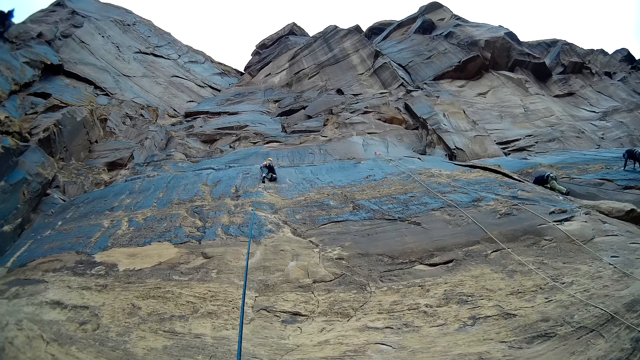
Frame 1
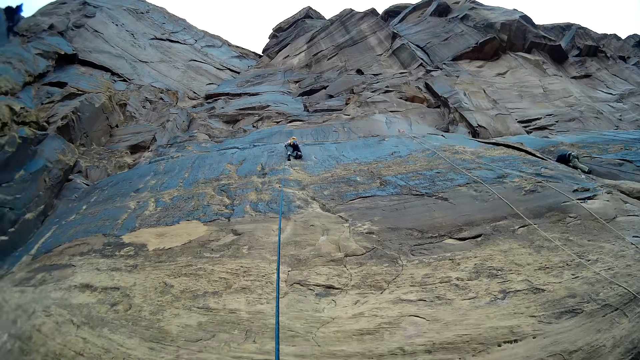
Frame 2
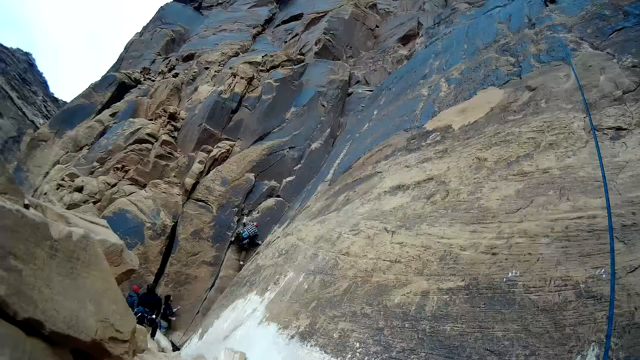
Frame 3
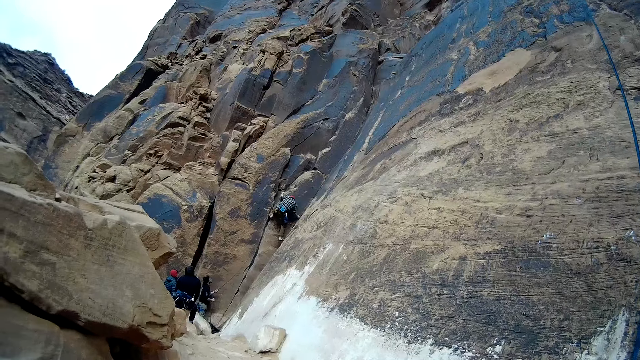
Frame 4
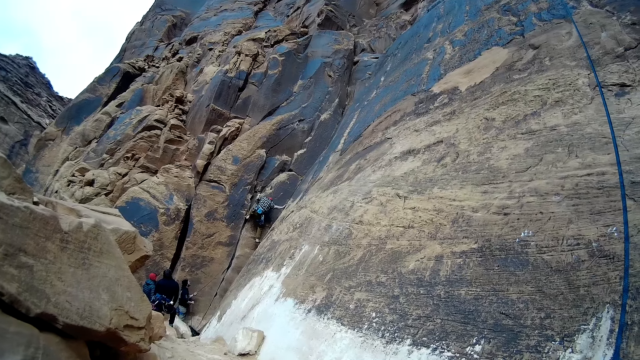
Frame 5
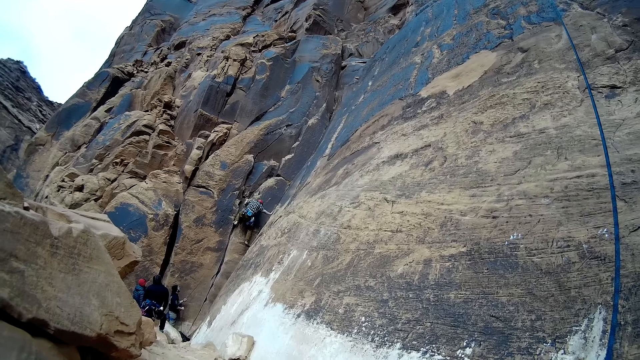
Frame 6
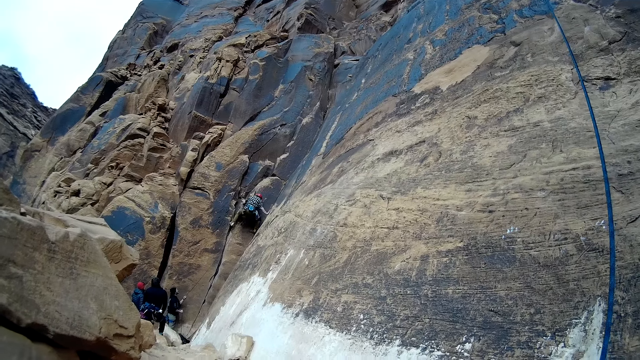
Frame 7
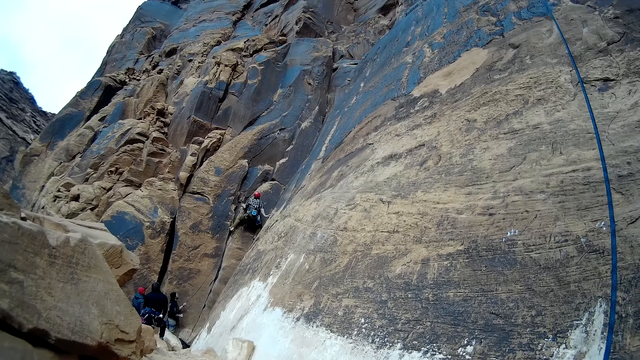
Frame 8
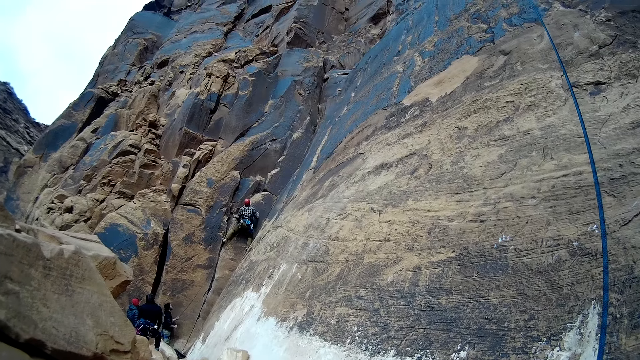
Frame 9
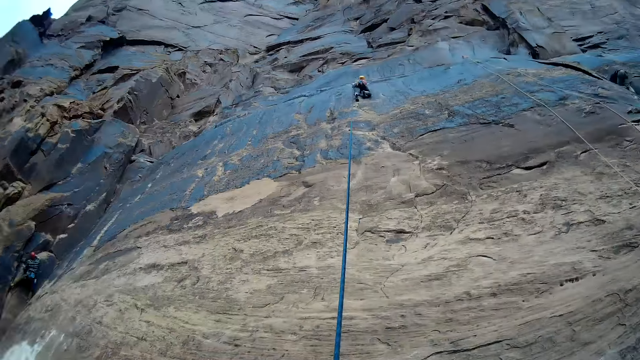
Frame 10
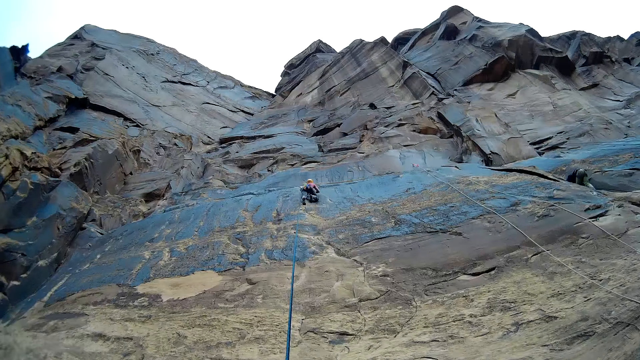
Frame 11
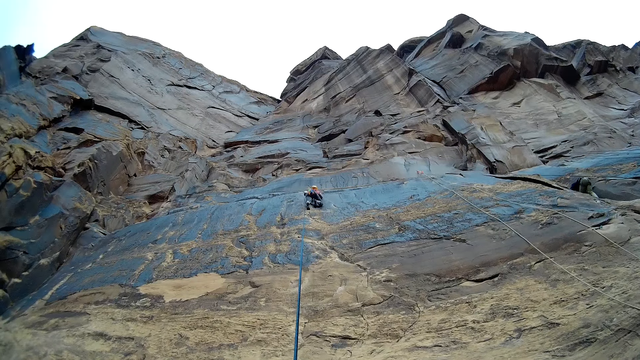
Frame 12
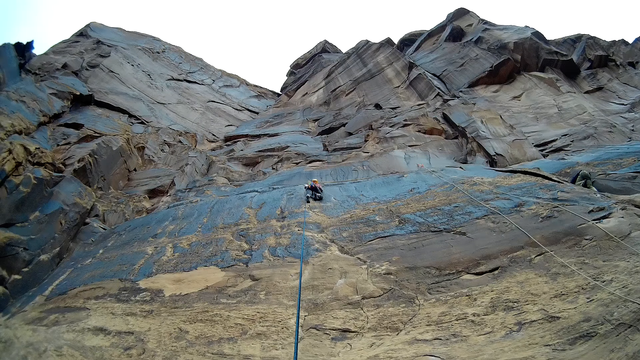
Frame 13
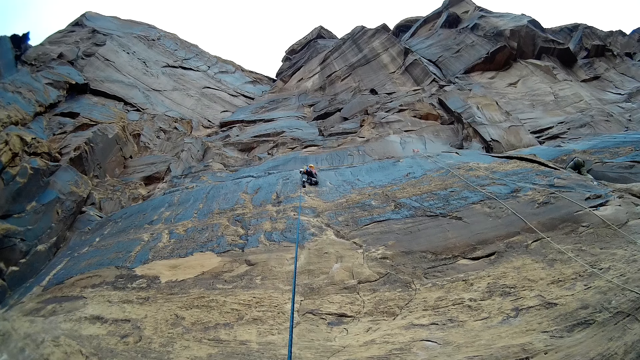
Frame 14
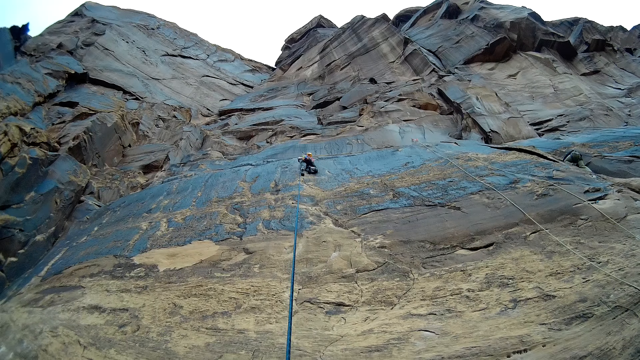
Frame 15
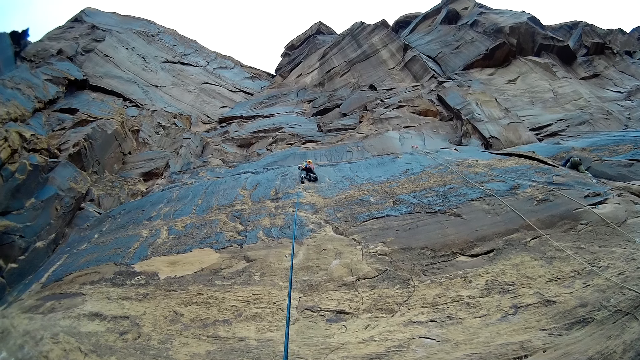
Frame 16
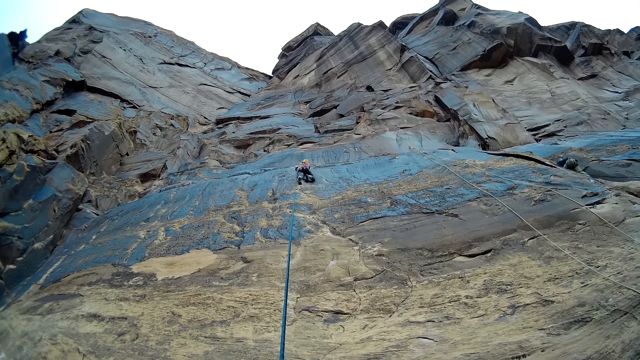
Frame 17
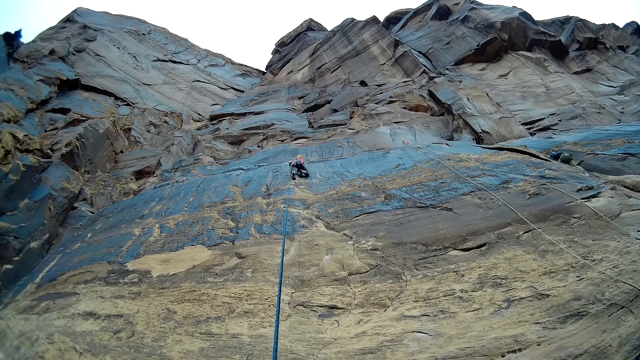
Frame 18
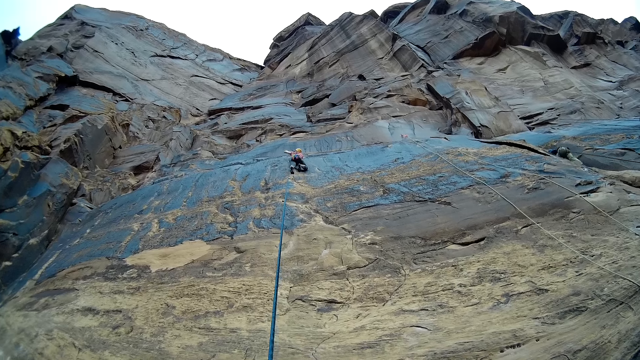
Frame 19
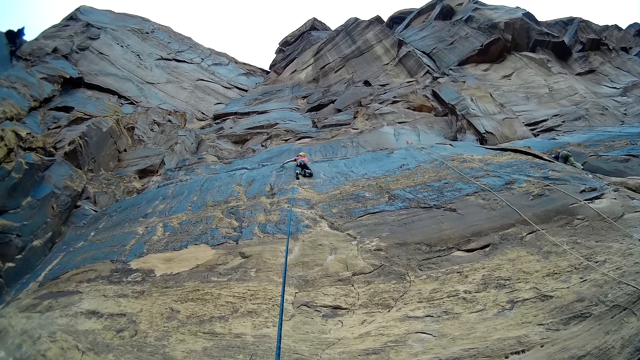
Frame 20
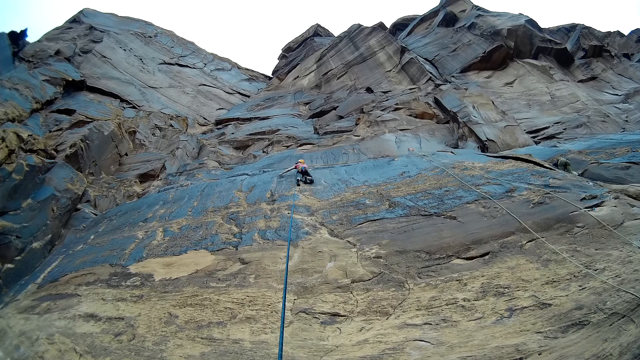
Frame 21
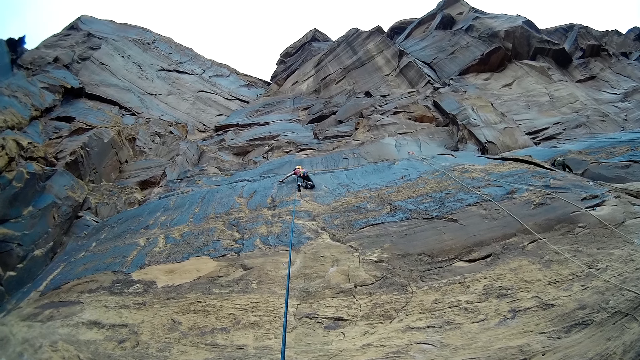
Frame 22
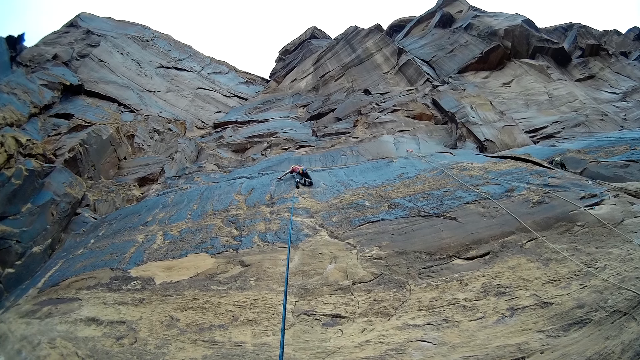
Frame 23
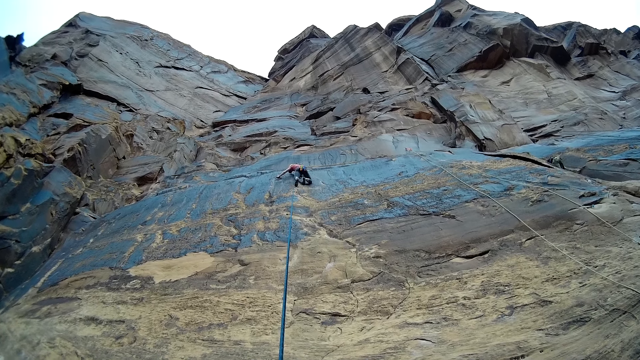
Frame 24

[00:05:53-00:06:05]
A man climbs up the rock. Another man holds the rope. A third man climbs the mountain. A fourth man climbs the mountain. The third man climbs the mountain. The camera wearer looks at a person.

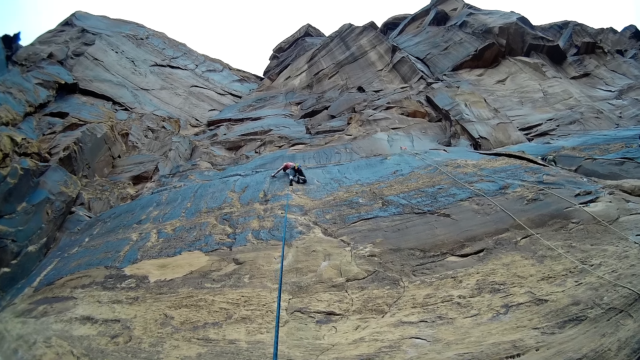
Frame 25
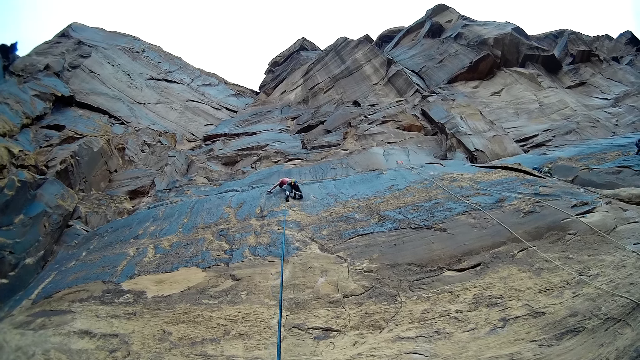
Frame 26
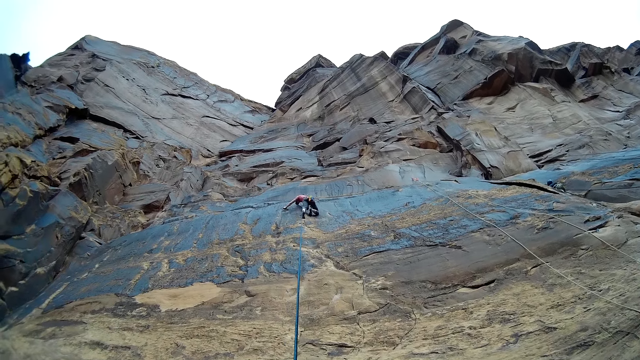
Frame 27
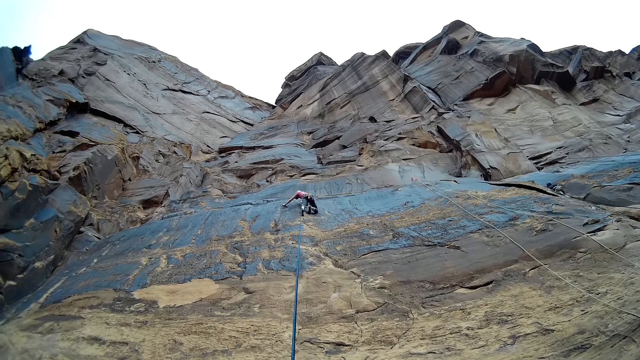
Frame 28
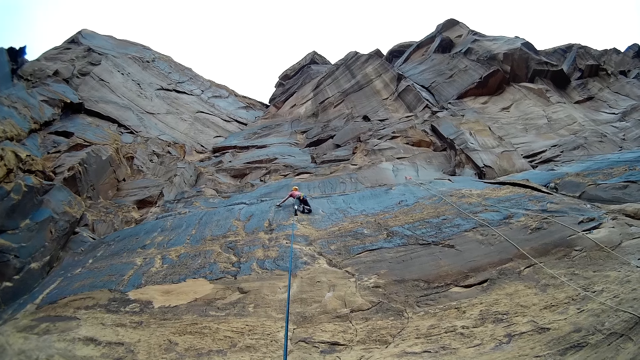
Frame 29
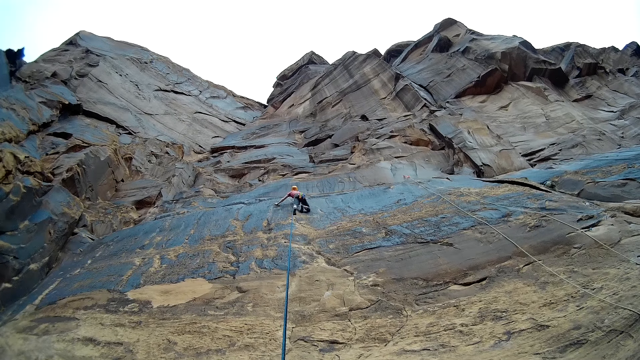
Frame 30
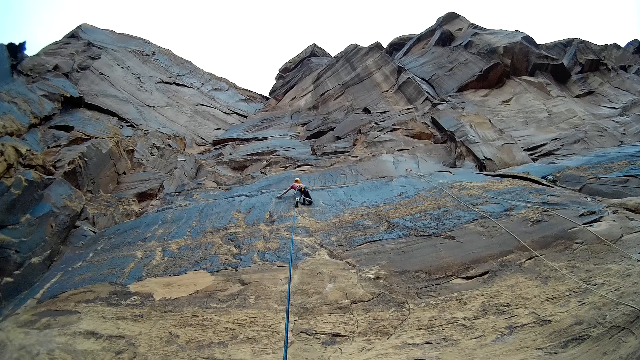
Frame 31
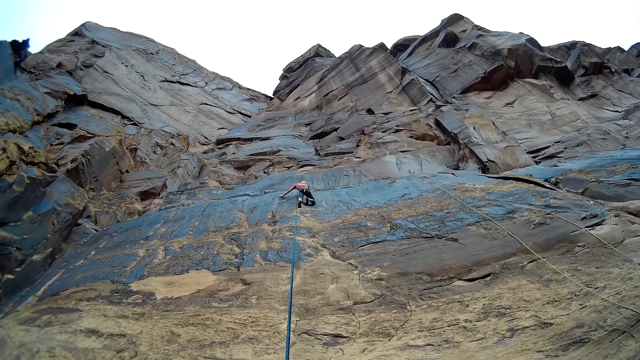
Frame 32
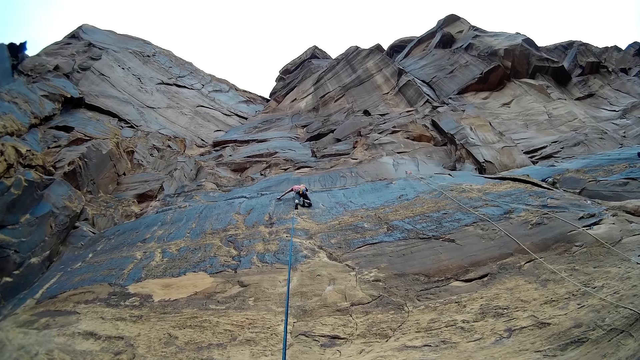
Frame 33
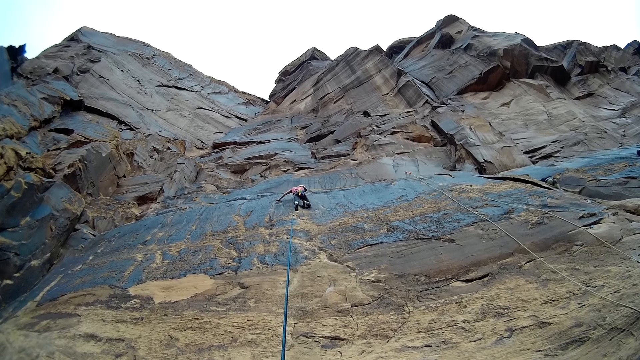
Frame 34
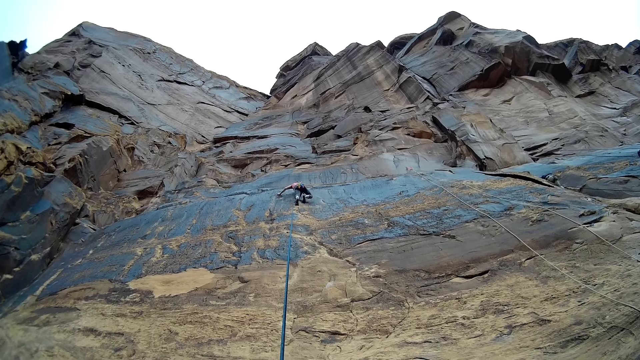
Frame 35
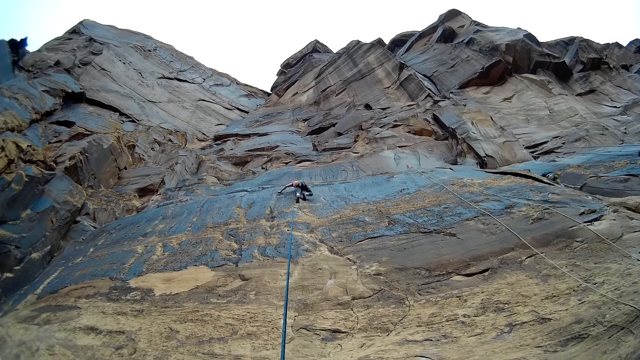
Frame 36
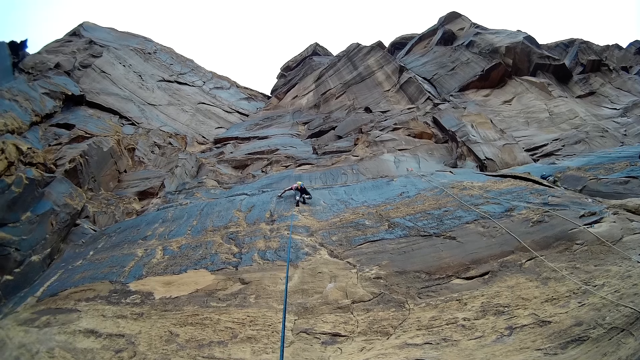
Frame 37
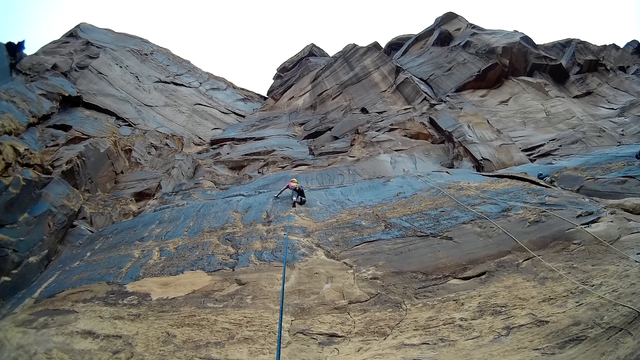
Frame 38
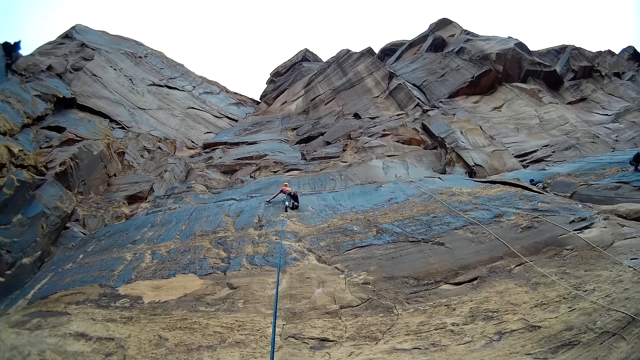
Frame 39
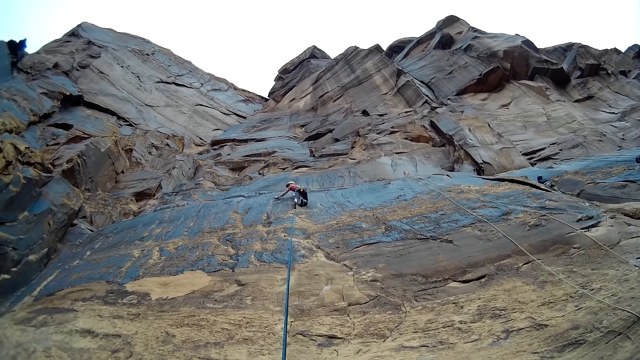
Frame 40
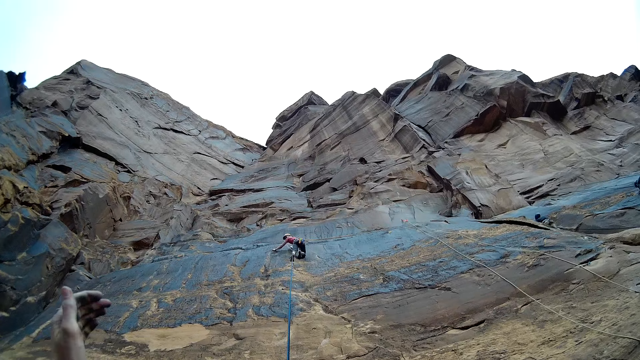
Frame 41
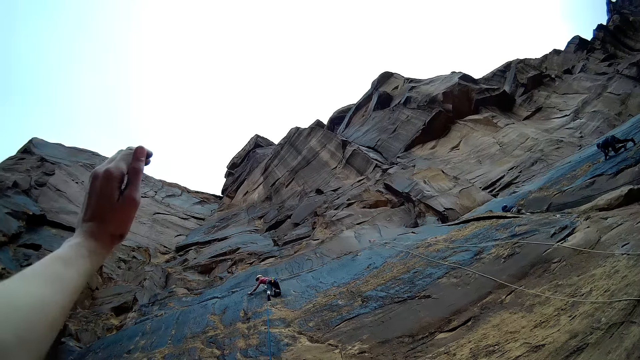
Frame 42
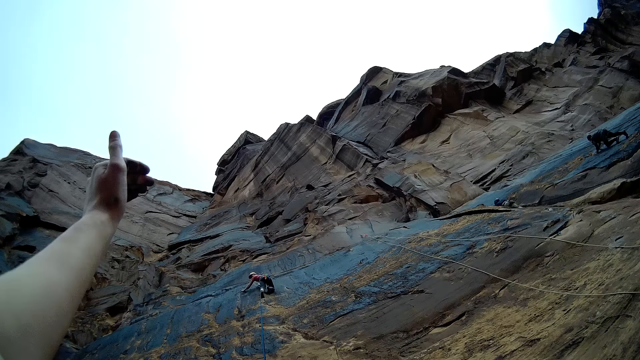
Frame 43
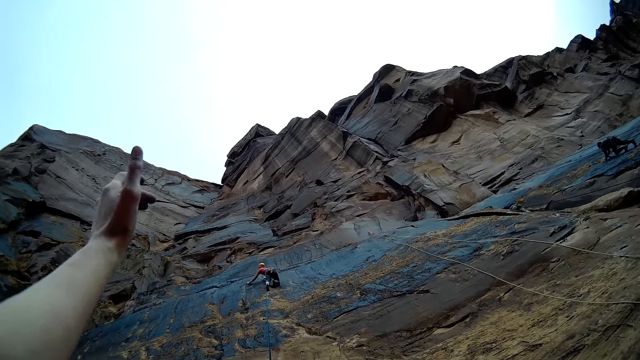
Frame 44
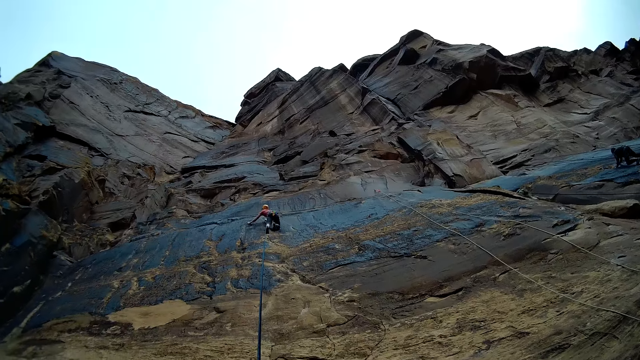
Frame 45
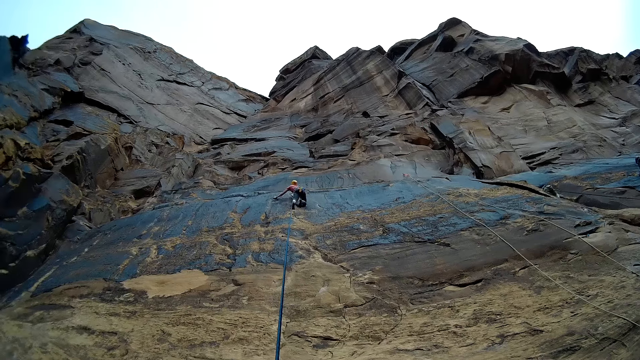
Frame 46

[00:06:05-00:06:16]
A man climbs the mountain. Another man climbs the mountain. The camera wearer waves a hand. They gesture at a person.
